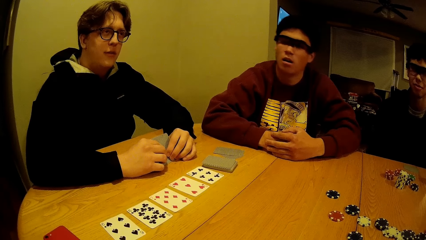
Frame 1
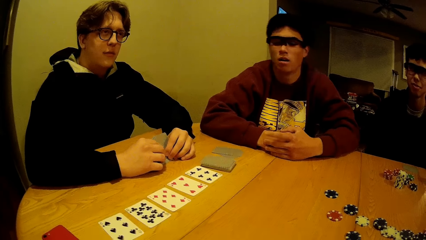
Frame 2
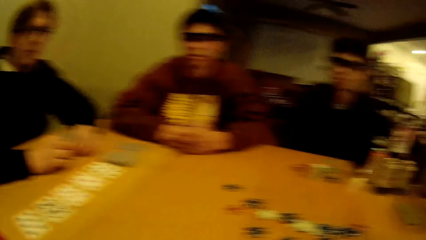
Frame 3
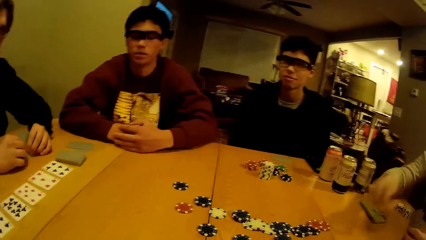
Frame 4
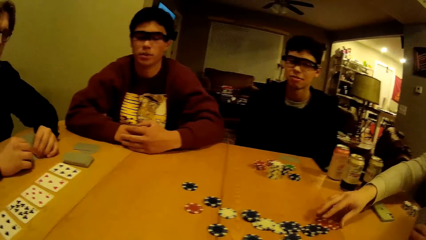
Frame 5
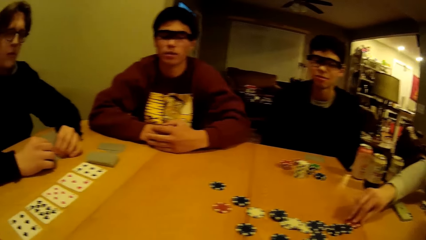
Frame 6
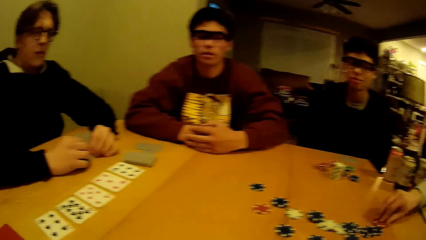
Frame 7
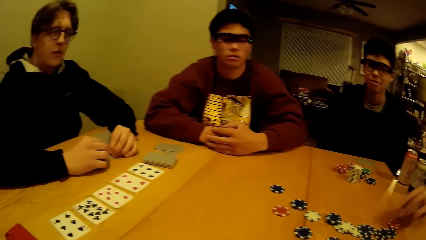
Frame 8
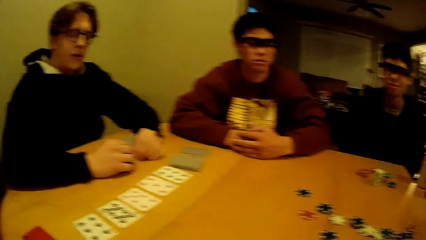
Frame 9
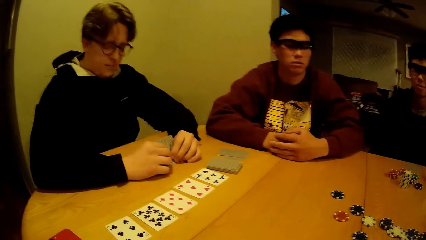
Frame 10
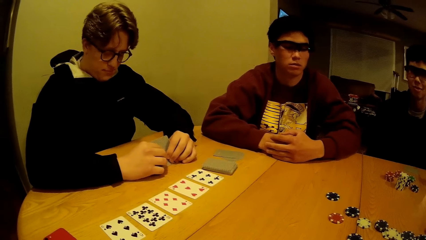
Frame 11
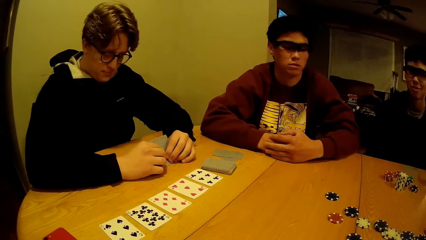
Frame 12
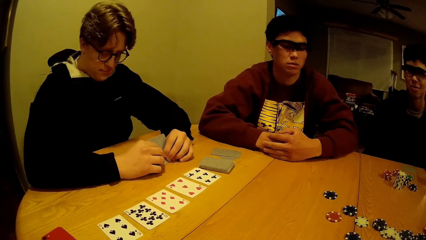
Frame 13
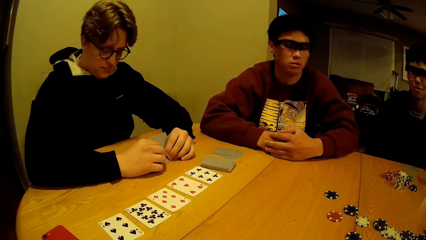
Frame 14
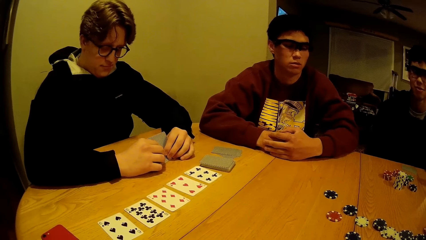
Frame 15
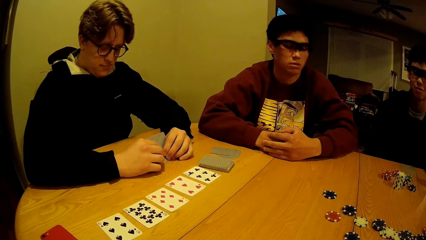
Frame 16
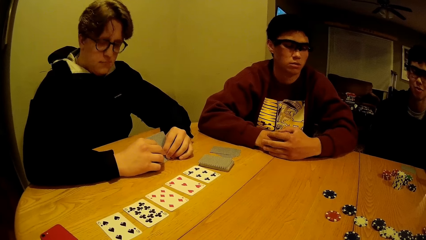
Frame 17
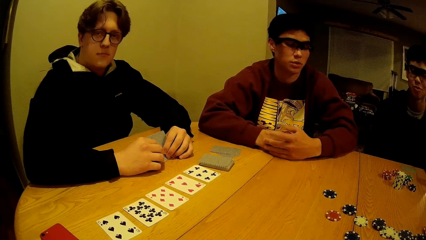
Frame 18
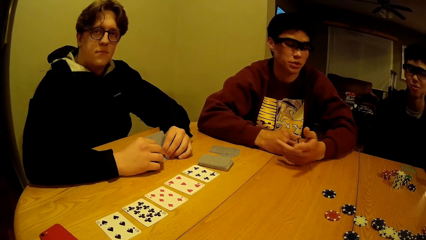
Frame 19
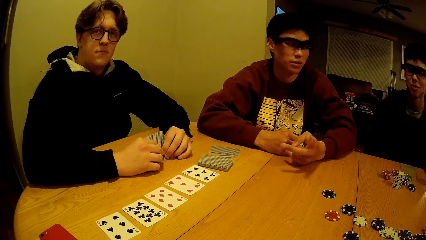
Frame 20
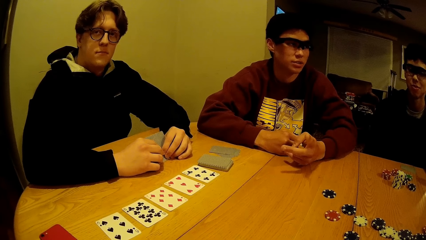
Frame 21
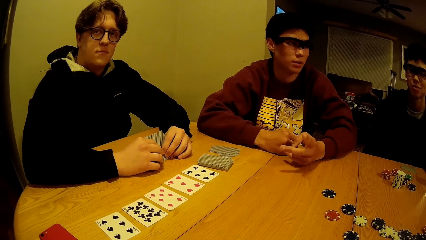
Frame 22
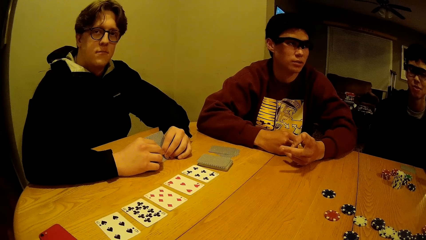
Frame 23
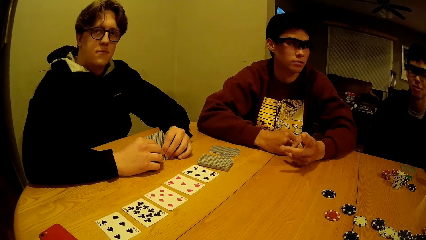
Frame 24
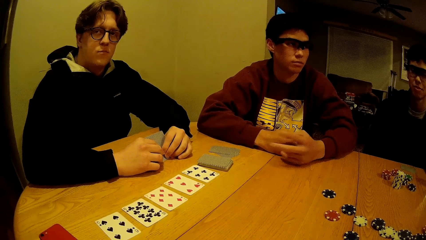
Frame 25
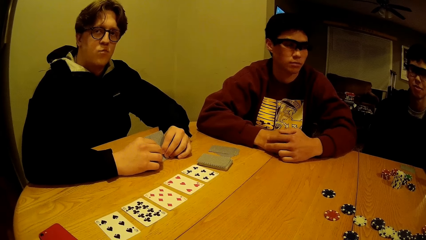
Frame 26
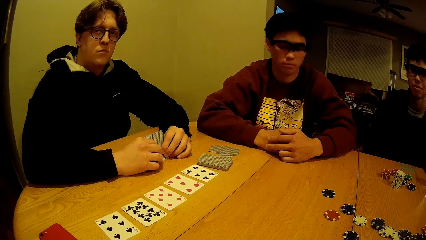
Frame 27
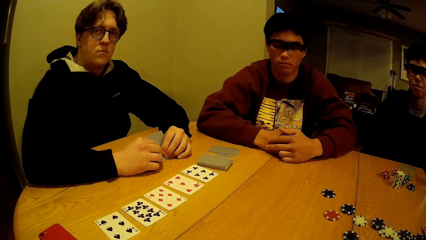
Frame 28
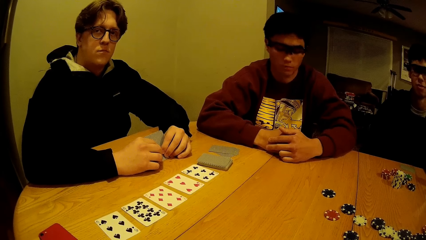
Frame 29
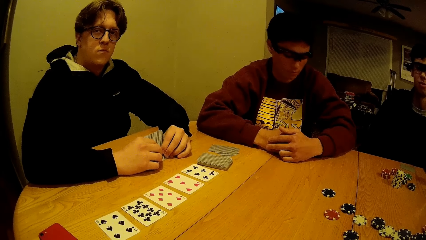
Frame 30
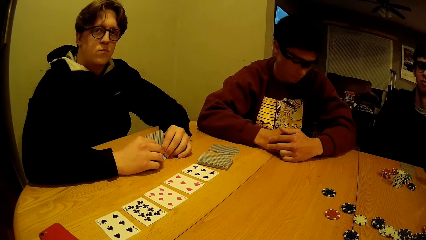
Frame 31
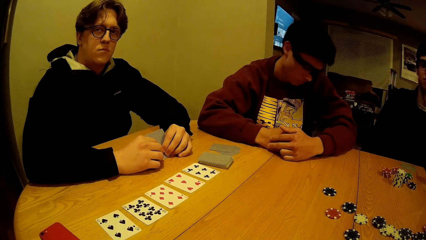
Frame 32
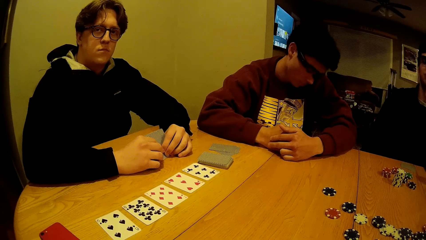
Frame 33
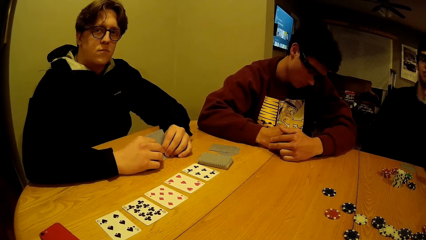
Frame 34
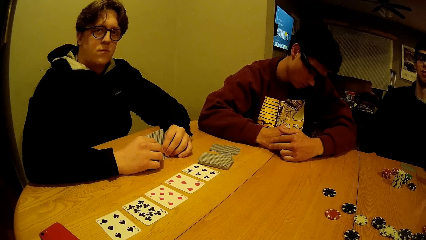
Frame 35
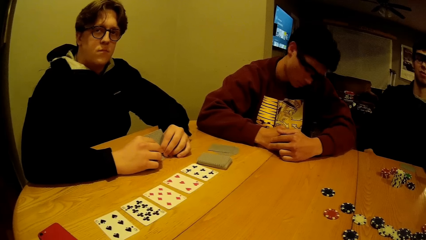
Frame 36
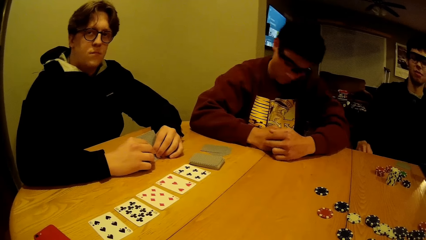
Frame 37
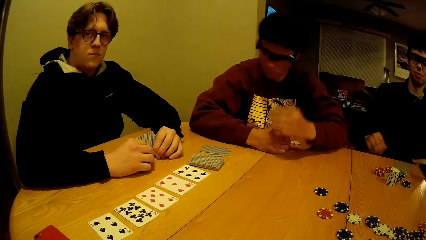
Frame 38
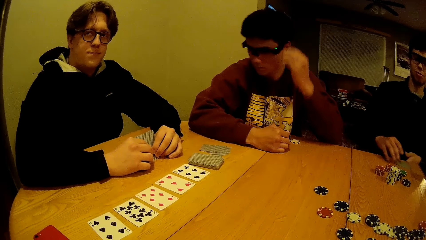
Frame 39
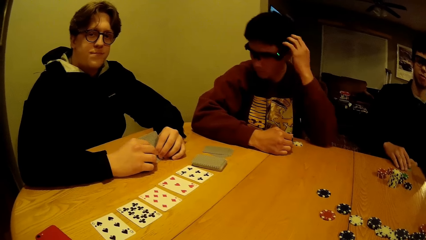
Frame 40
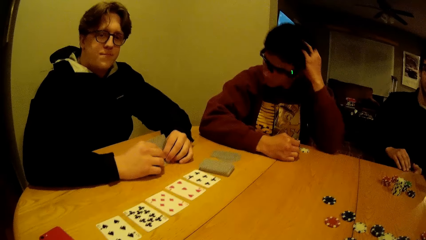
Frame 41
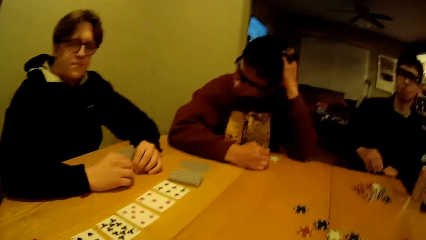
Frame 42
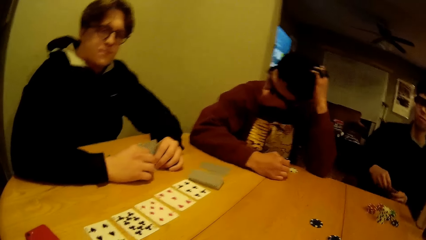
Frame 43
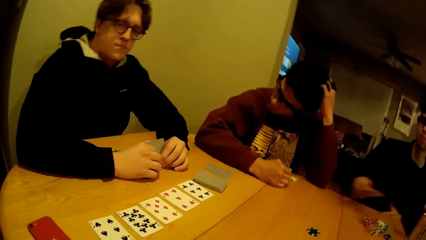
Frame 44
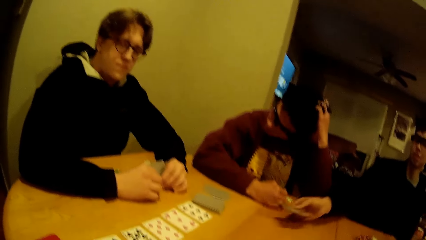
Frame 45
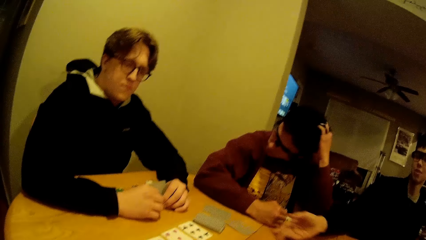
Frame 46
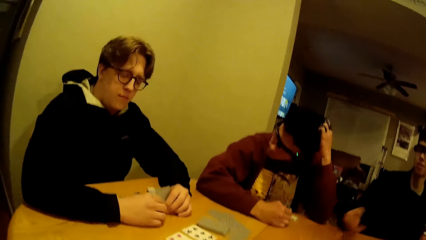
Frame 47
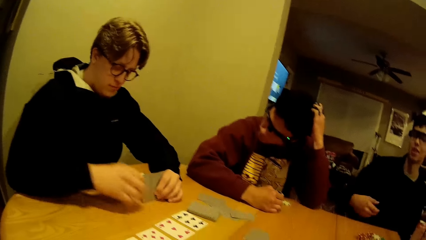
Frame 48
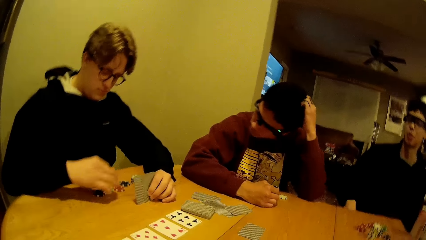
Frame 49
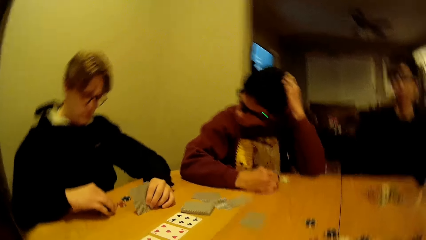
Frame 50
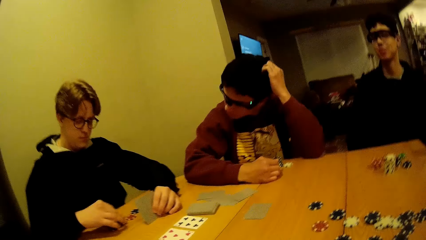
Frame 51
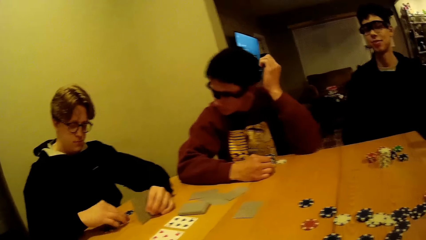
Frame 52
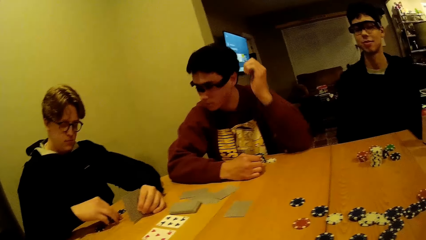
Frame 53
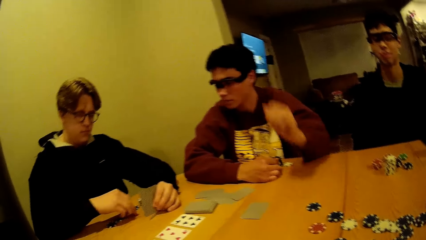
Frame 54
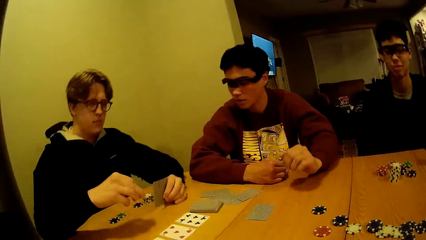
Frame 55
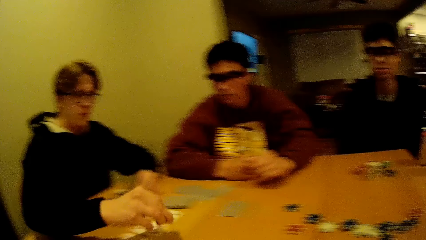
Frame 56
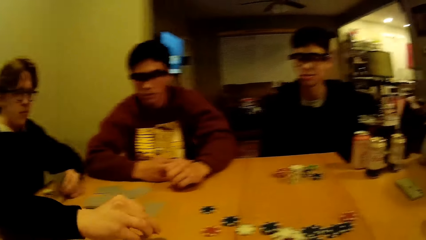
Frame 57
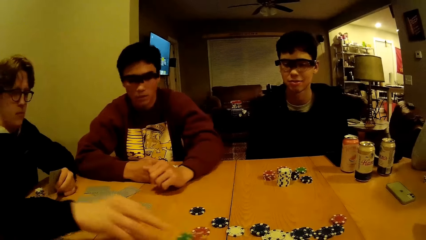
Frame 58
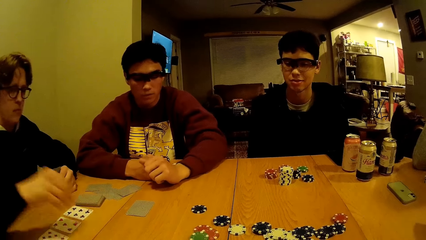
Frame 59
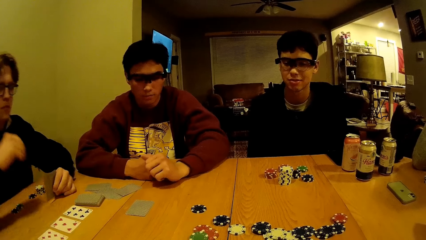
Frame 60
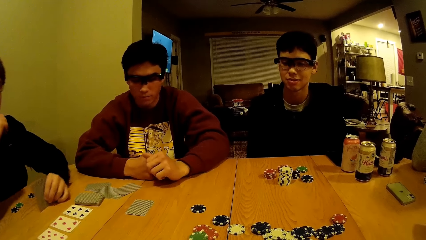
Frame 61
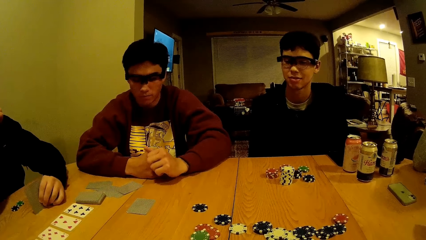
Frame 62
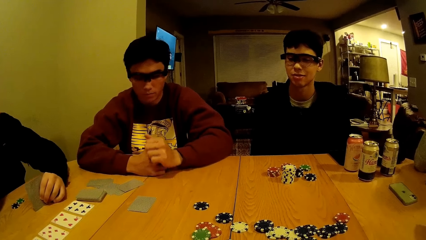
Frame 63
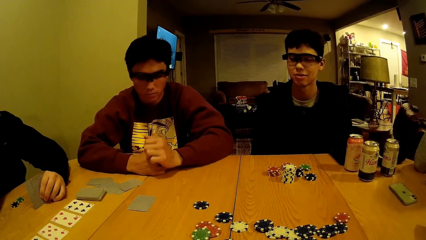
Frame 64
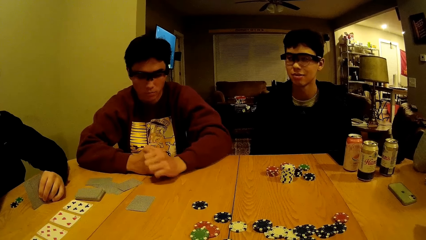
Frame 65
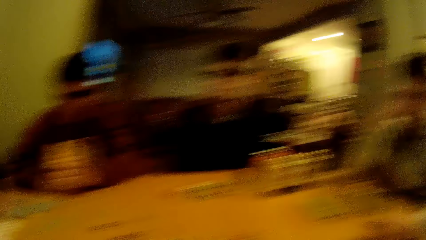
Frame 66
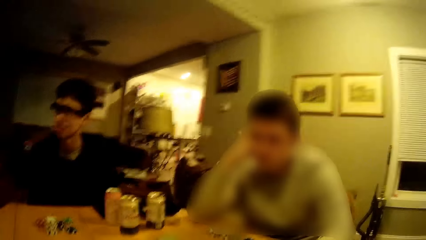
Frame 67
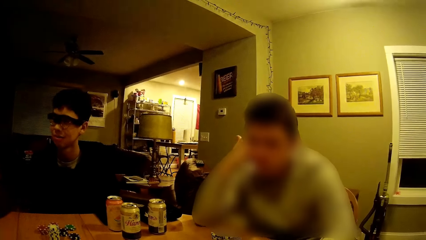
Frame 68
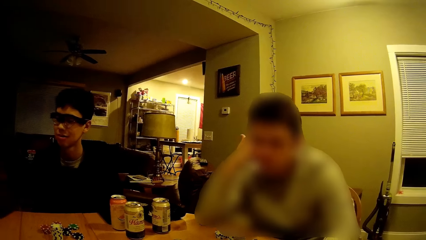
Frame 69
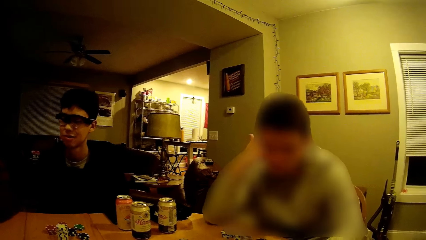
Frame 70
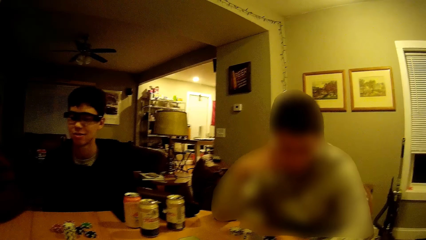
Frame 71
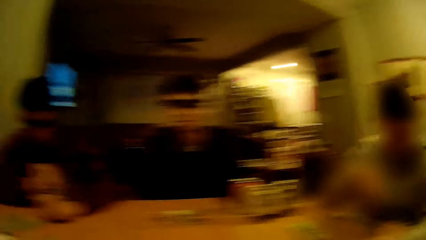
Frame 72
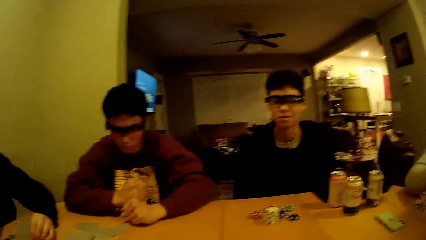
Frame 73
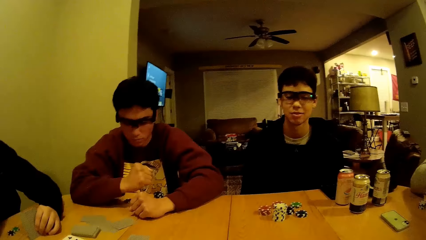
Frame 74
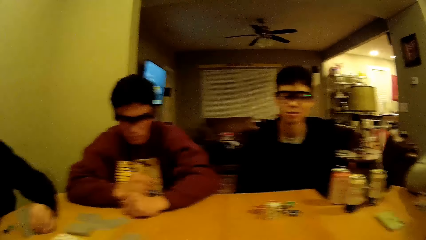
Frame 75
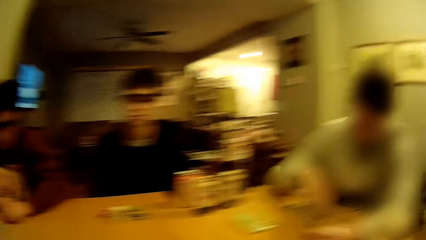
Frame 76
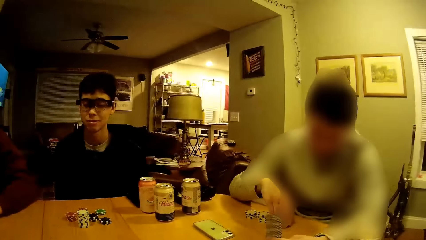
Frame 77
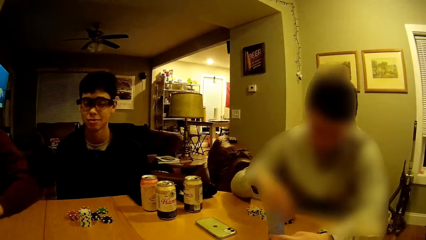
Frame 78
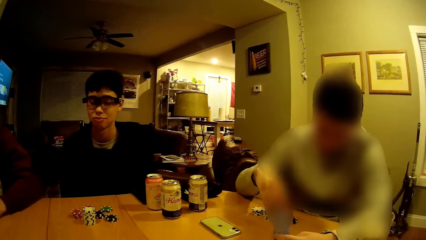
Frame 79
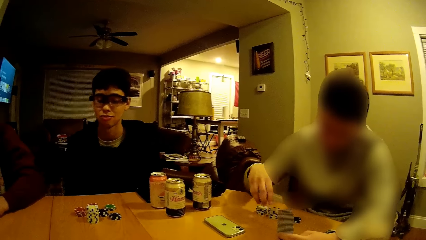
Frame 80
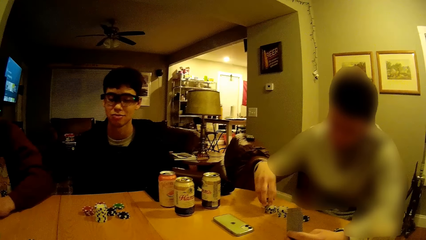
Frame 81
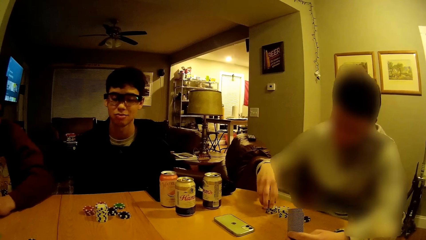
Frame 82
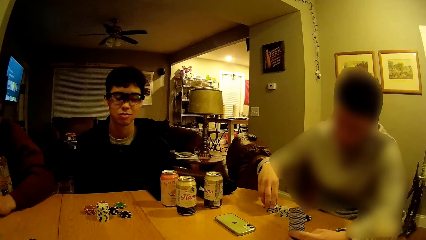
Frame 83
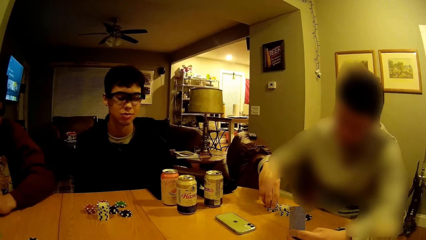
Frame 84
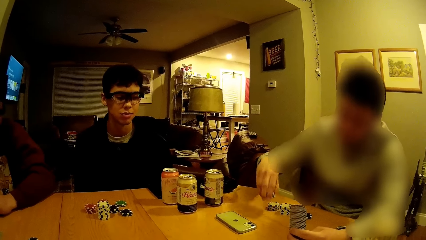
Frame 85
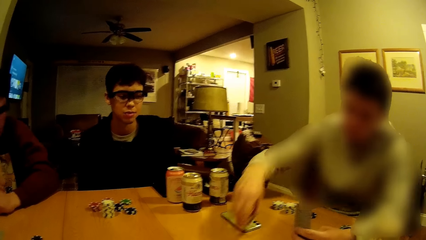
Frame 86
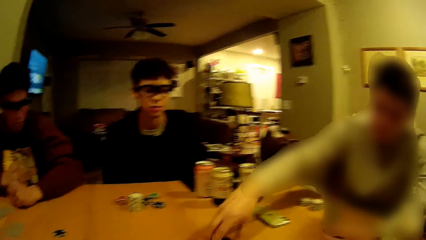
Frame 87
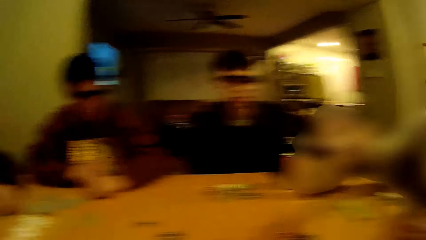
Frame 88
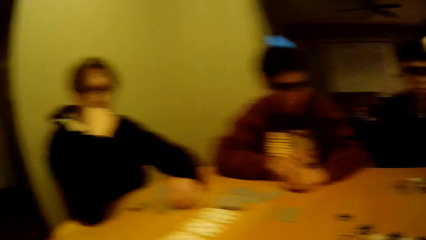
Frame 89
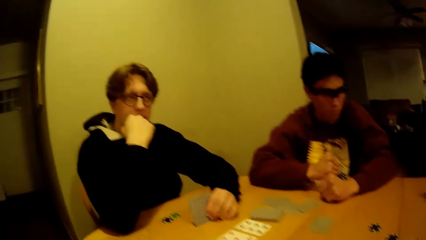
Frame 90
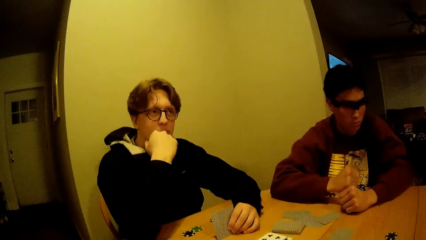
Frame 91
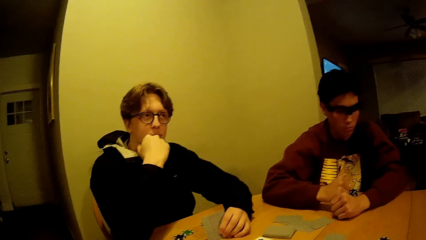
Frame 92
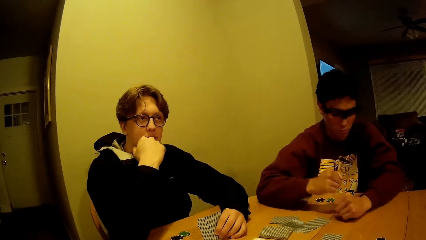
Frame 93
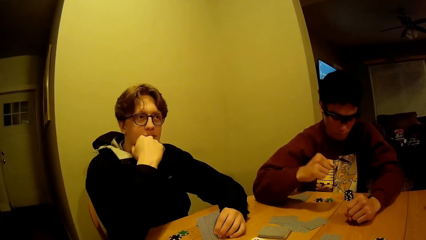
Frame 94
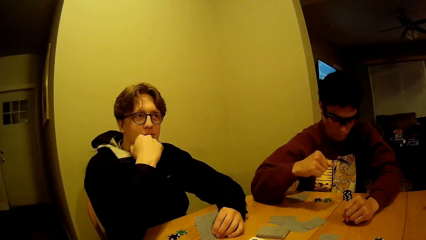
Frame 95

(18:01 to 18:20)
A man touches a game disk at the centre of the table. Another man picks up his portion of cards on the table with his left hand, throws the card towards a third man on the table, and puts the card on the table. A person moves the puzzle piece on the table. The third man drops a game disk at the centre of the table. The camera wearer stares at the cards and the puzzle pieces on the table. A fourth man lifts chips with his right hand from the table, drops the chips in his right hand on the chips on the table, lifts the chips with his right hand, and drops the chips in his right hand on the table. Another man plays a blackjack game.
